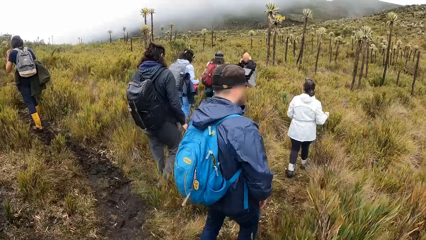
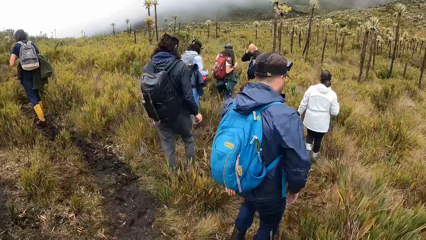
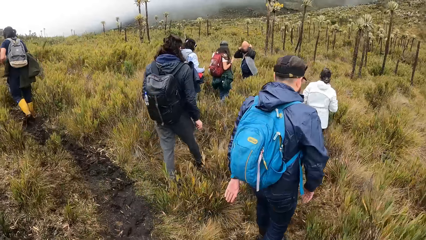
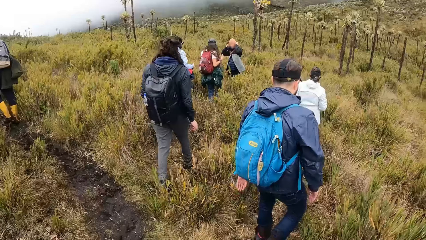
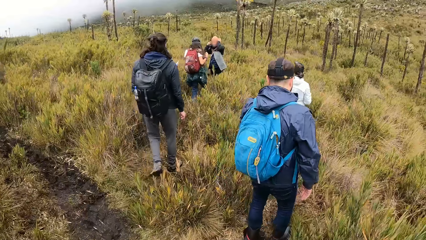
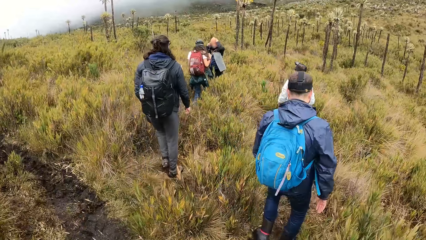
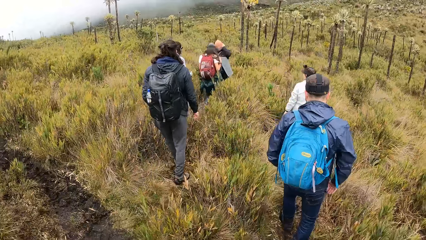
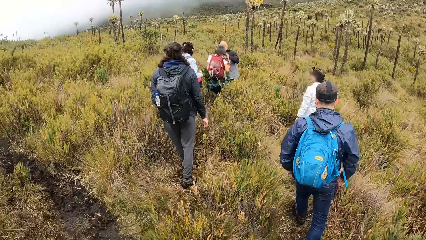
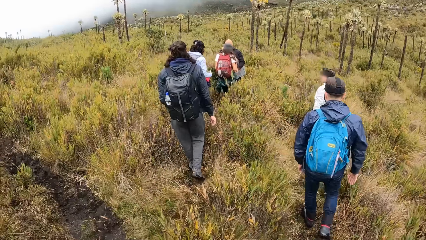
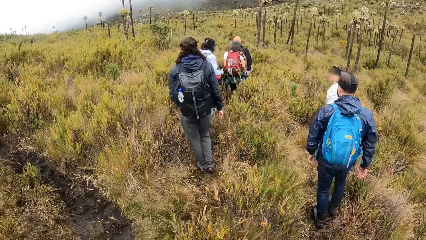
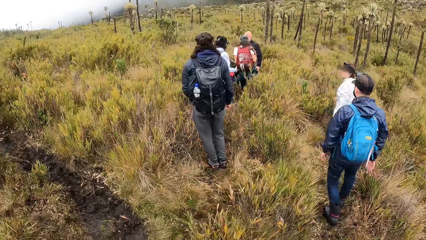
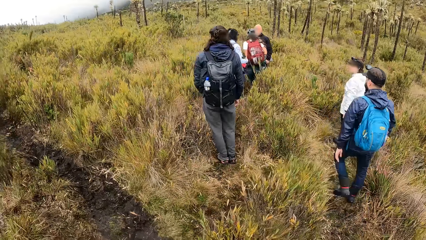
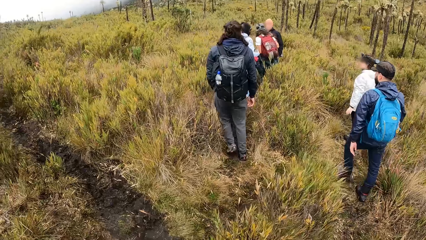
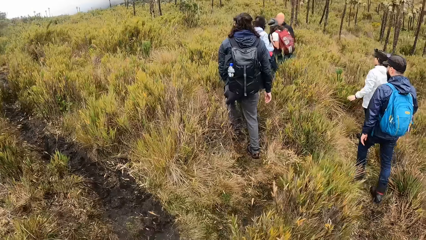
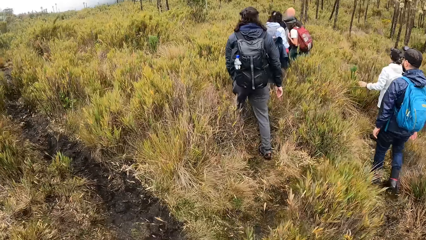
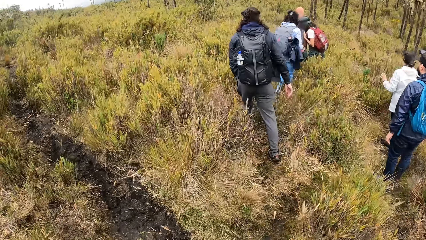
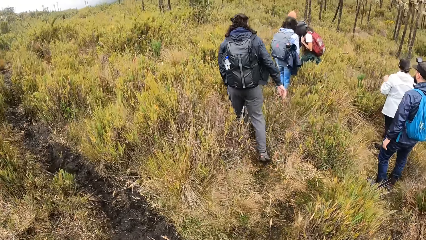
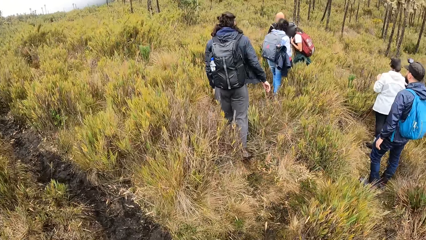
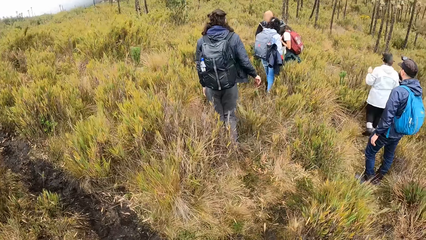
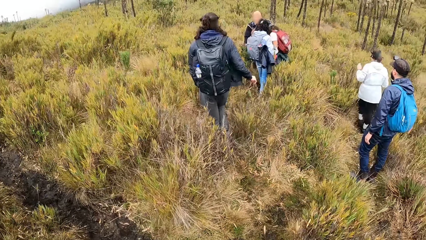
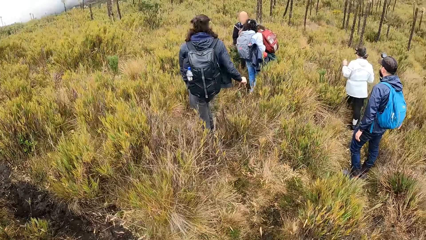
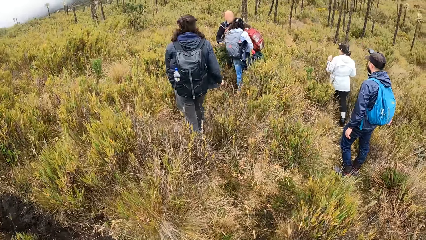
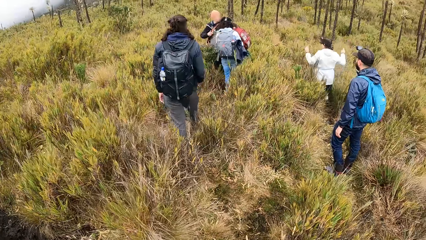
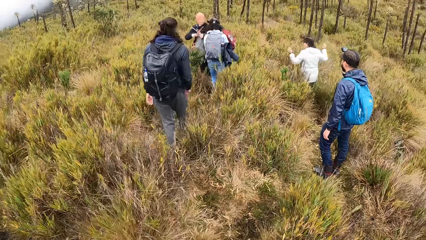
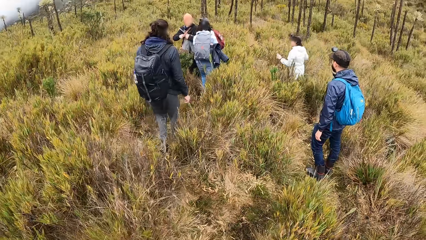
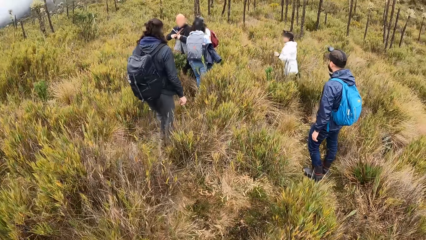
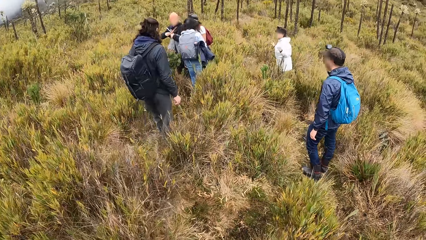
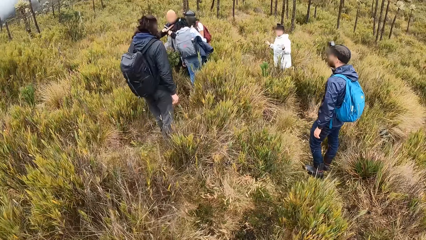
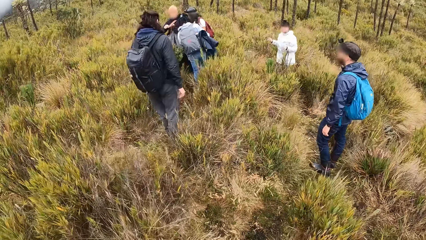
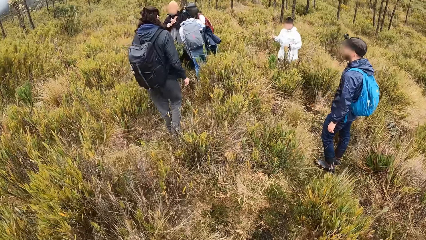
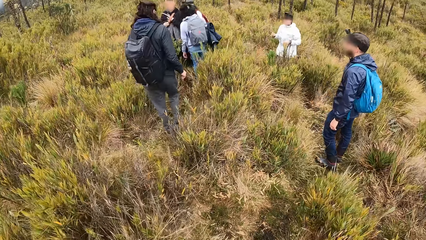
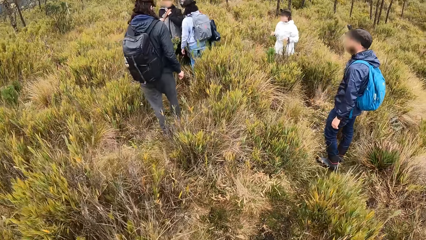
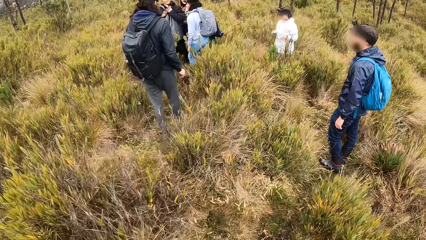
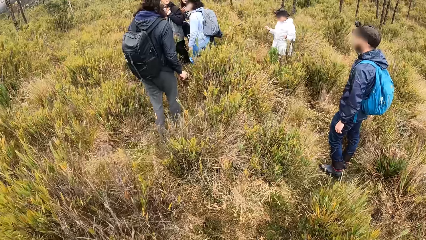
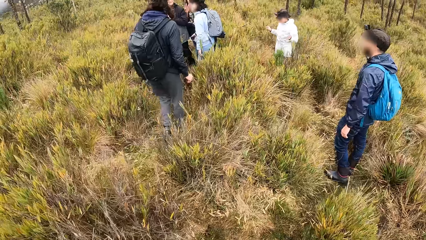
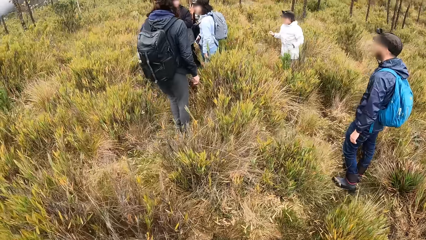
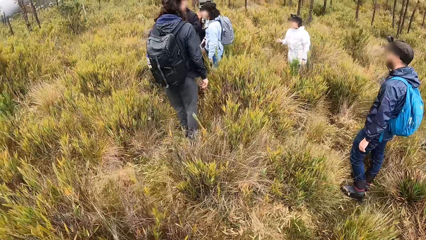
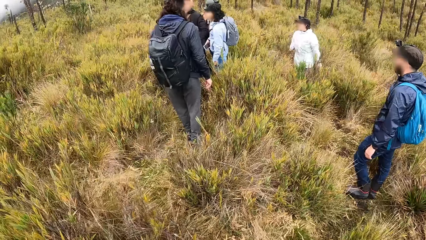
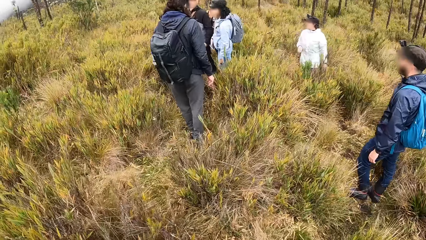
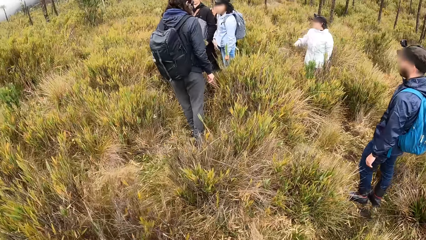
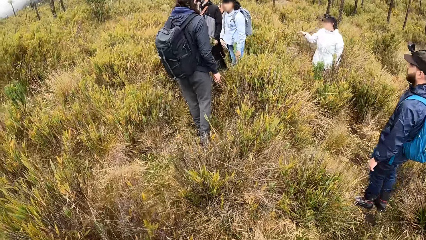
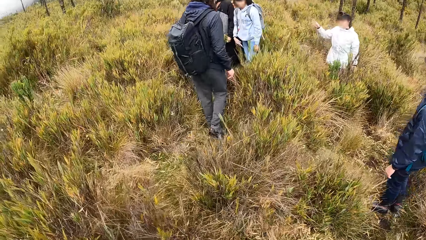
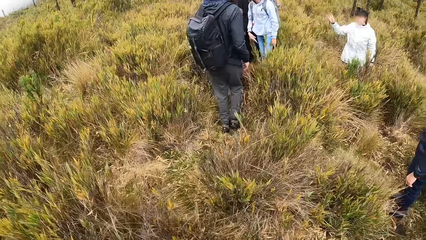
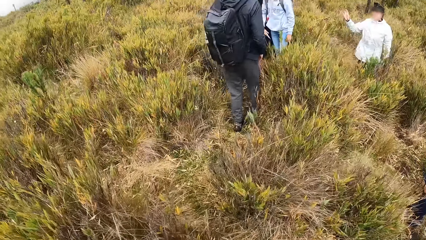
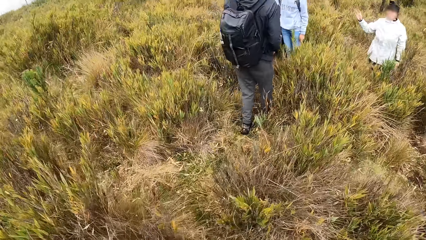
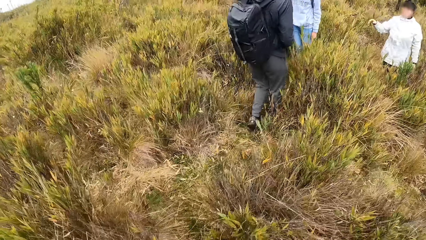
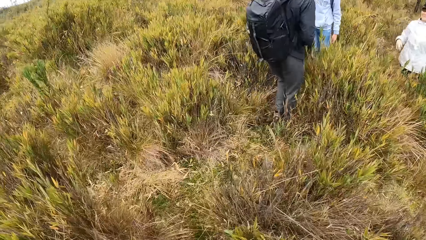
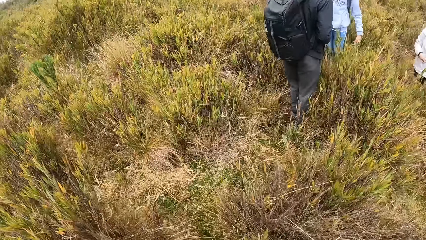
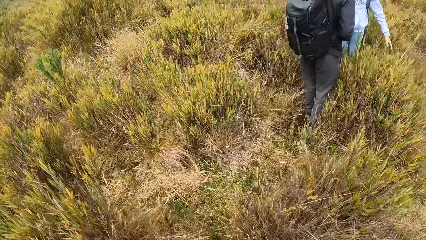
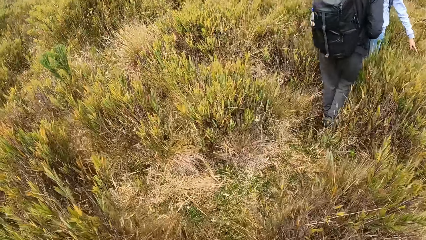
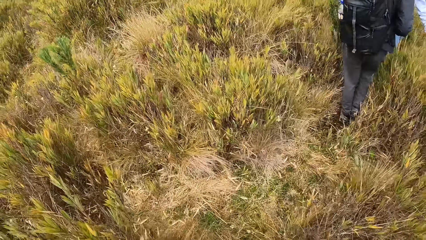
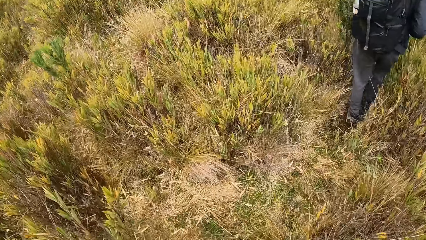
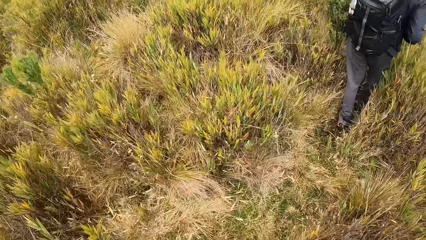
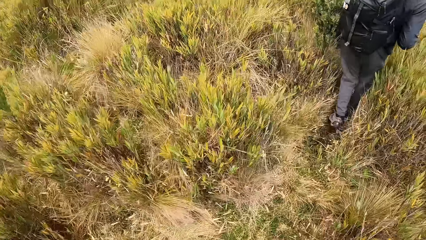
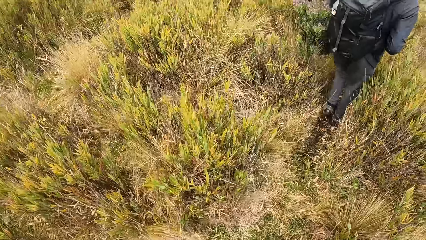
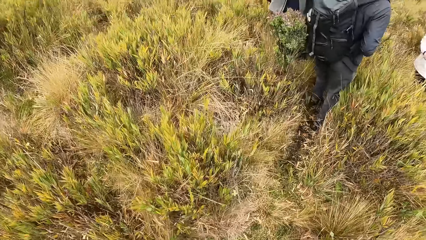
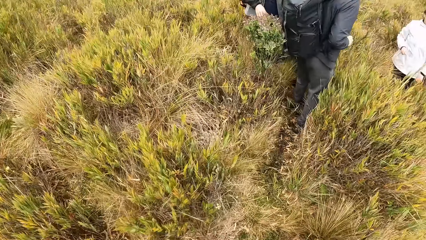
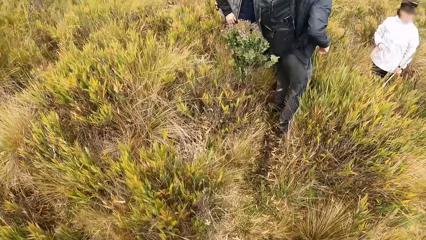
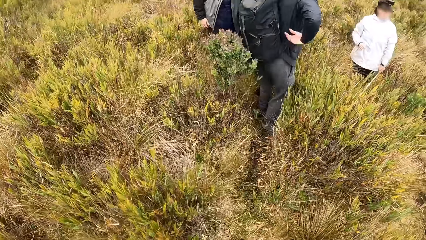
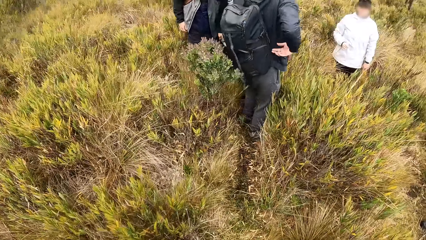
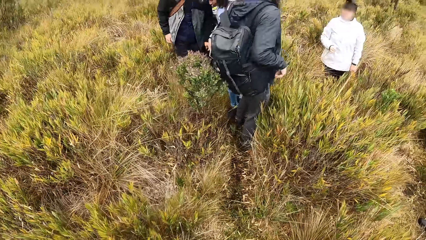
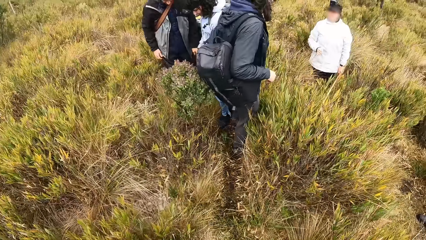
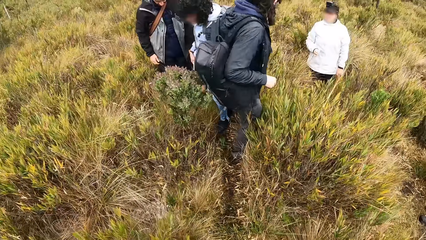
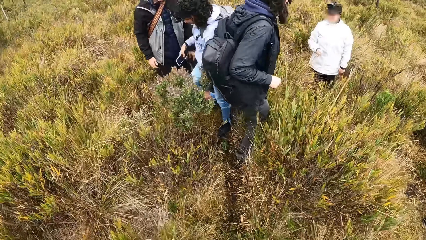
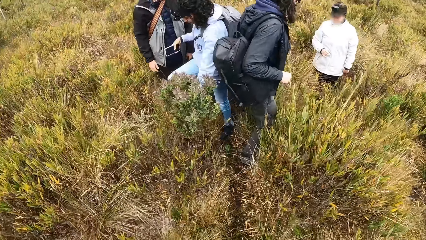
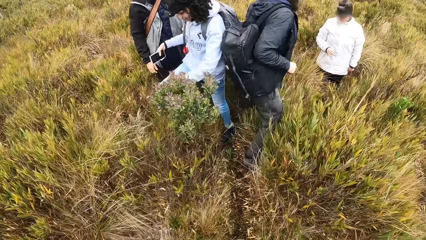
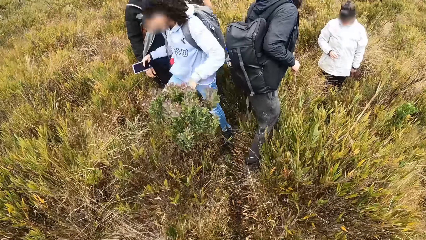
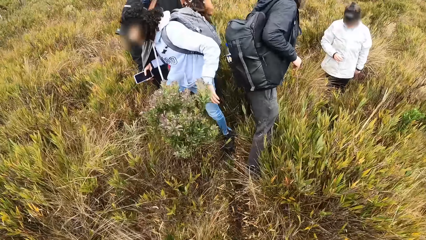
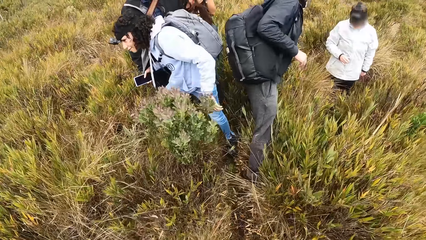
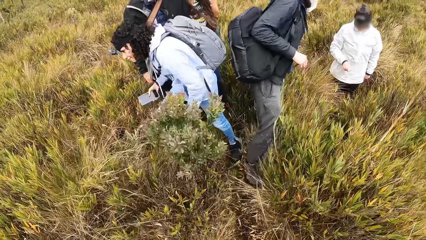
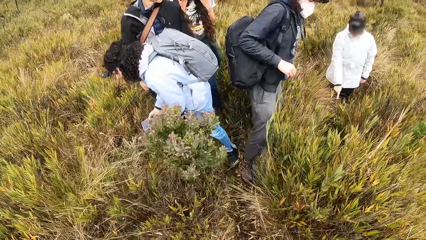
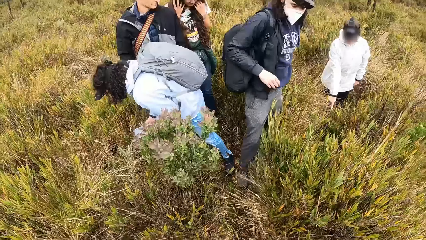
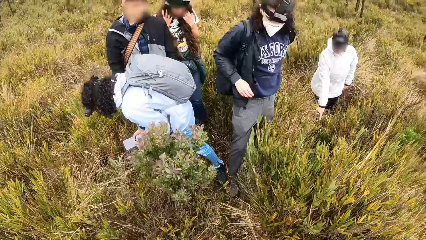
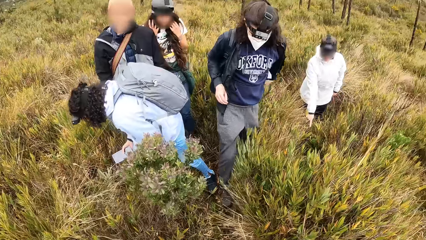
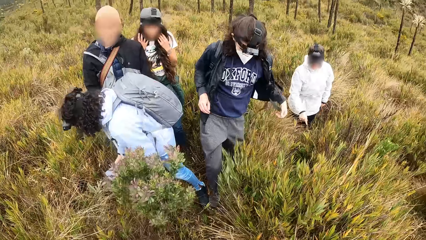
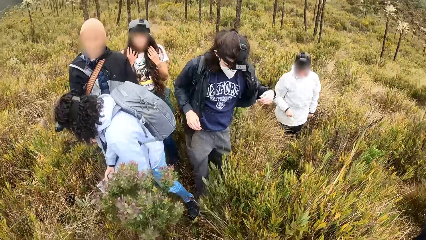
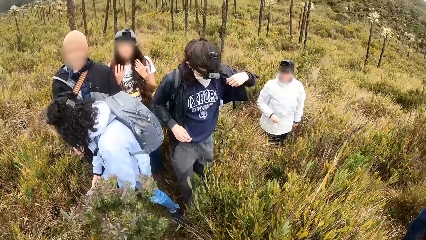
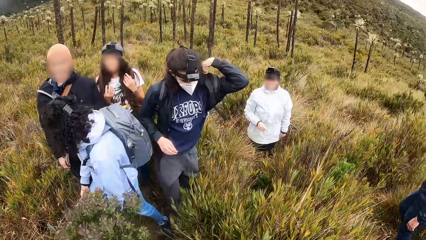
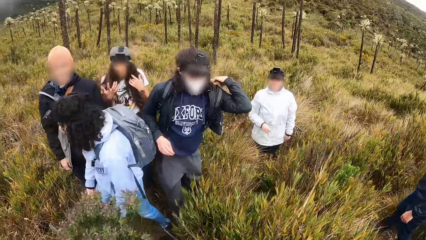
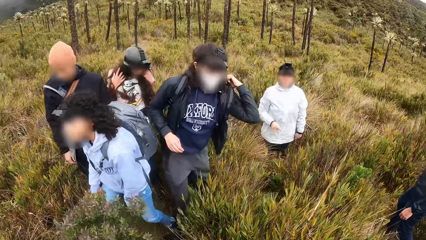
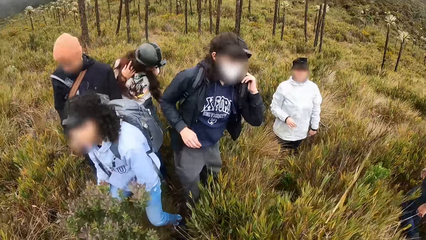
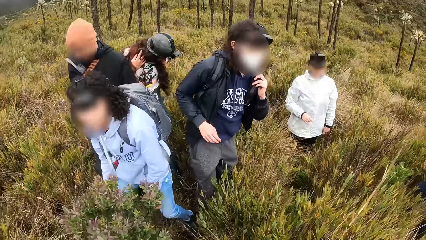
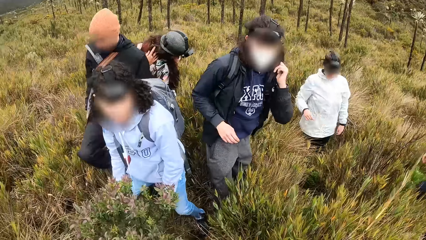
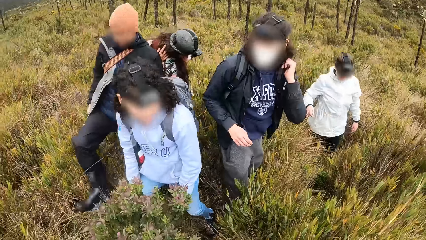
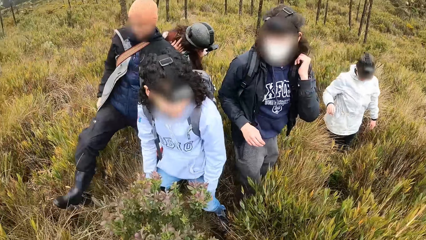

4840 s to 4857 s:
The camera wearer walks around. The woman interacts with the group of people.
